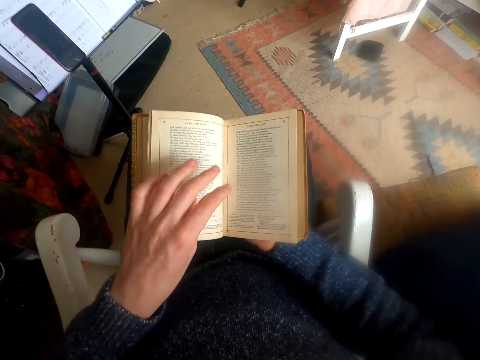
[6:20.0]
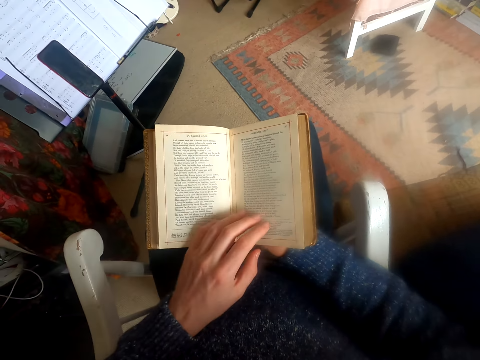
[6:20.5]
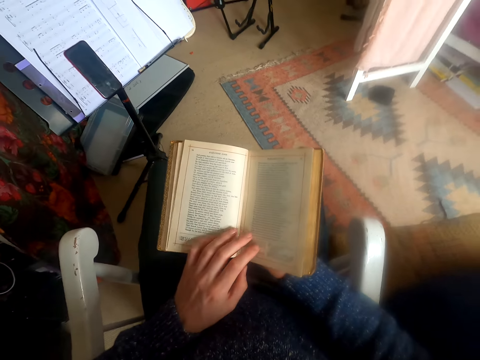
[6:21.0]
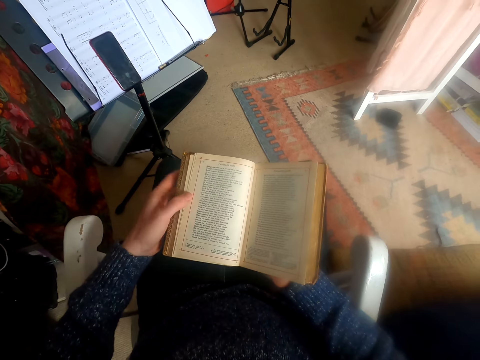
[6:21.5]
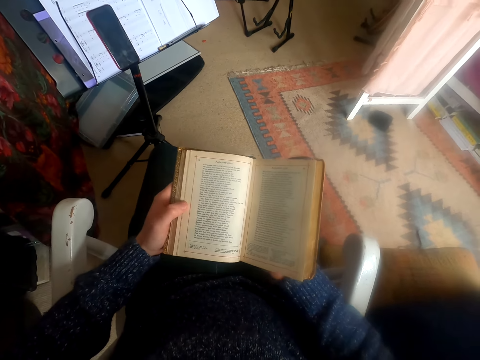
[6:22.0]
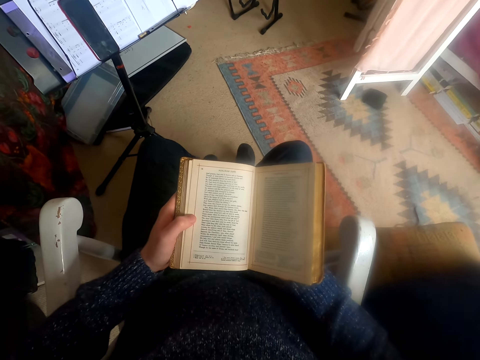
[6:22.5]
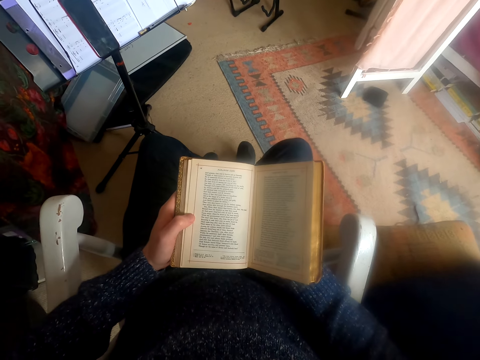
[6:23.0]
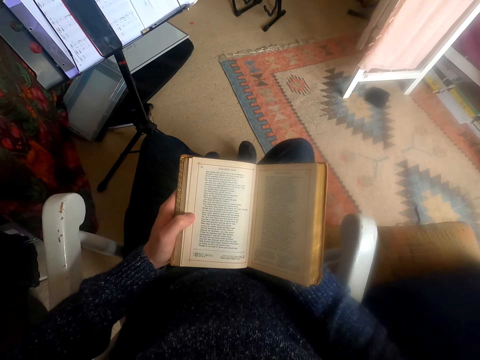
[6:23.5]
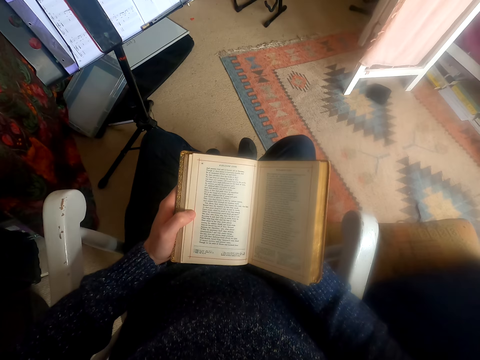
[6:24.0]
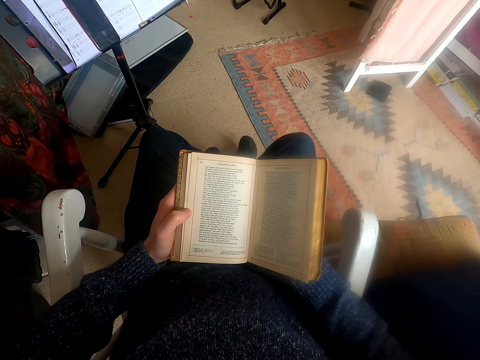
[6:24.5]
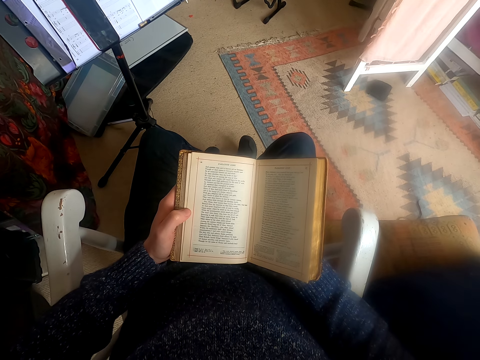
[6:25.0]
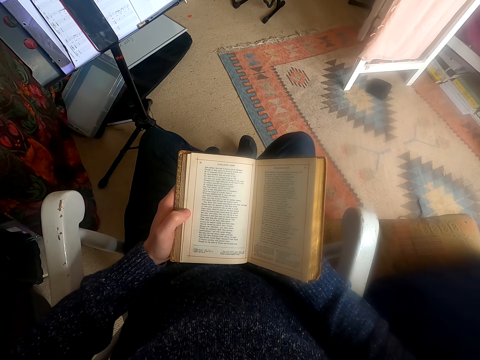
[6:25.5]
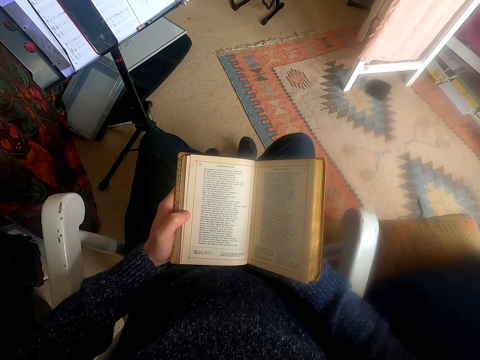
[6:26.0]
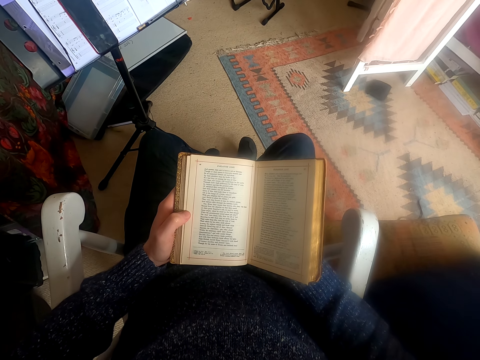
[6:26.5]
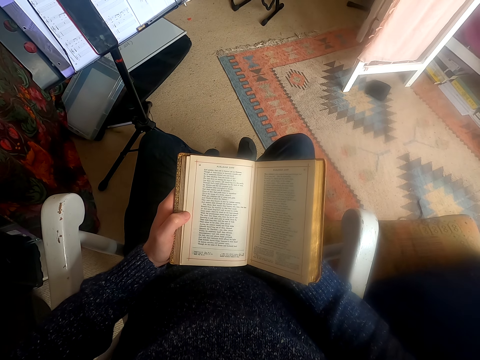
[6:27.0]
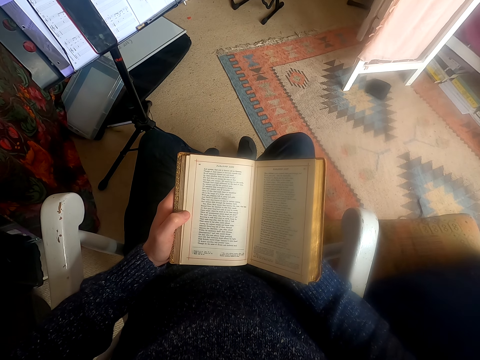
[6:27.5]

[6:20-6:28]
The camera wearer flips the page of a book. They read the book.

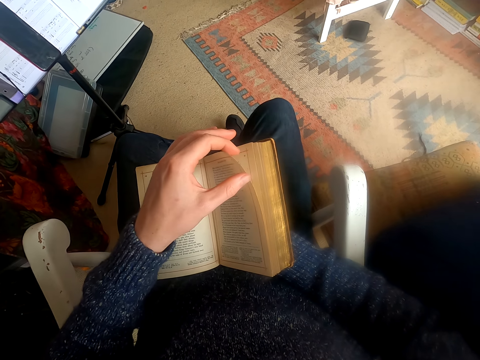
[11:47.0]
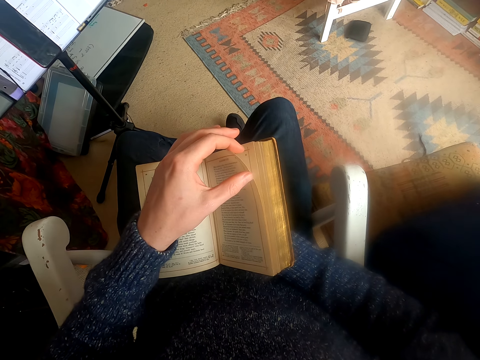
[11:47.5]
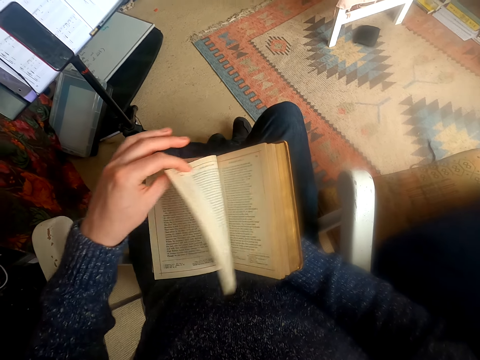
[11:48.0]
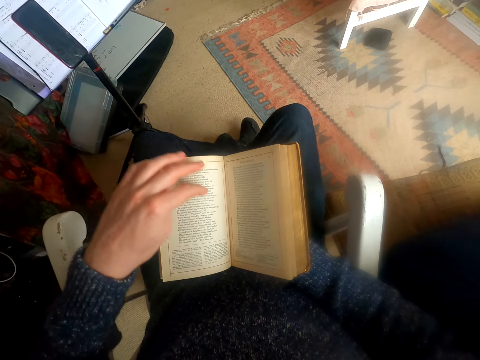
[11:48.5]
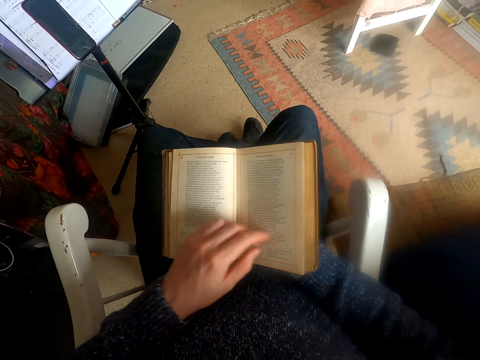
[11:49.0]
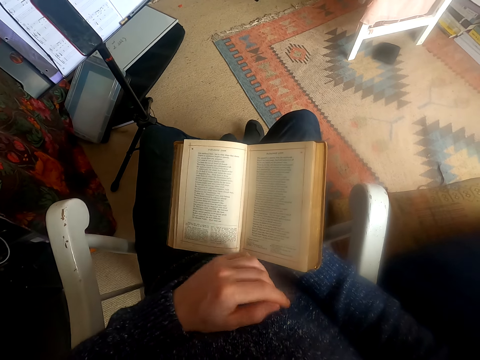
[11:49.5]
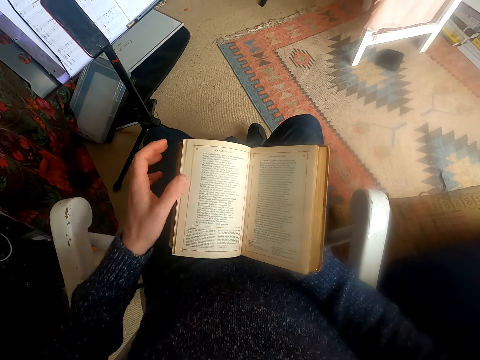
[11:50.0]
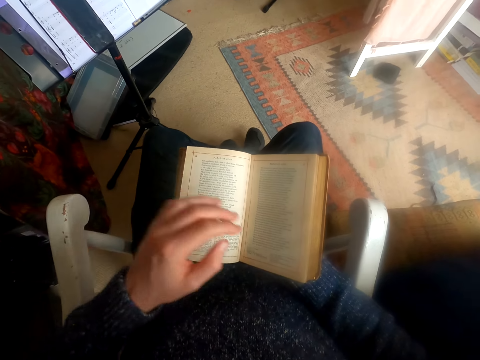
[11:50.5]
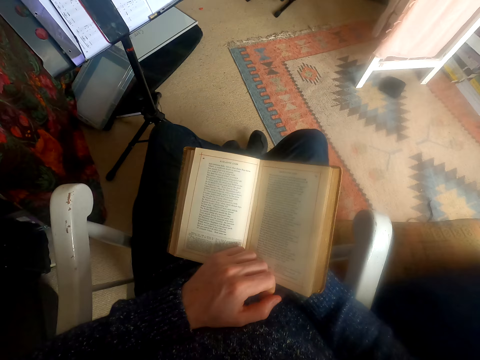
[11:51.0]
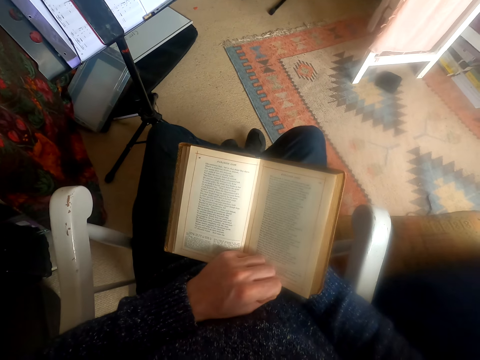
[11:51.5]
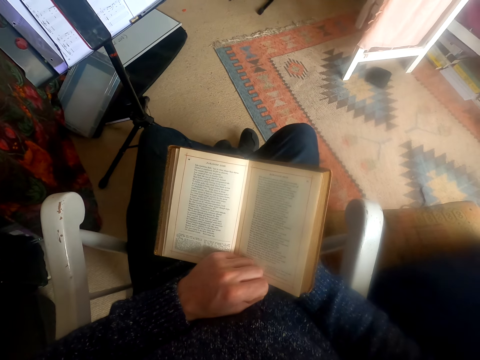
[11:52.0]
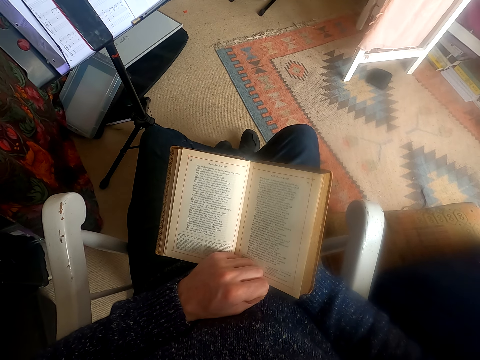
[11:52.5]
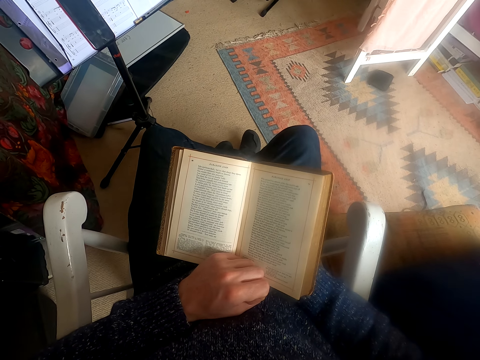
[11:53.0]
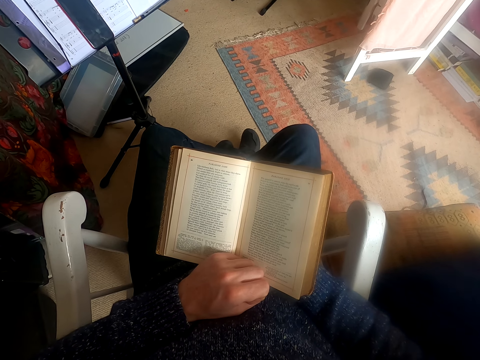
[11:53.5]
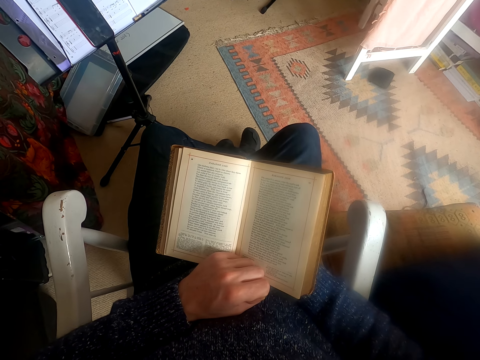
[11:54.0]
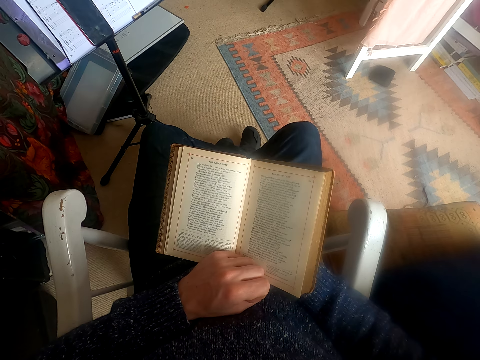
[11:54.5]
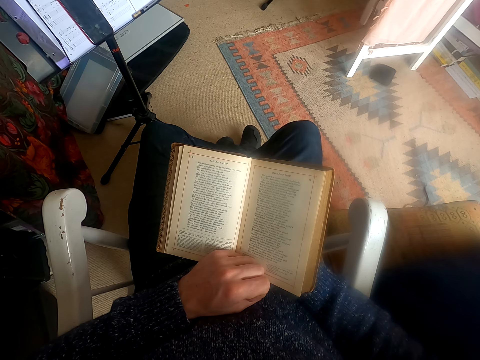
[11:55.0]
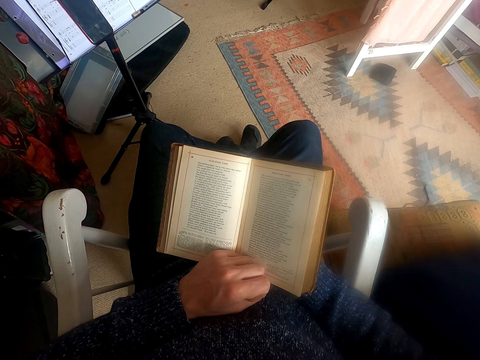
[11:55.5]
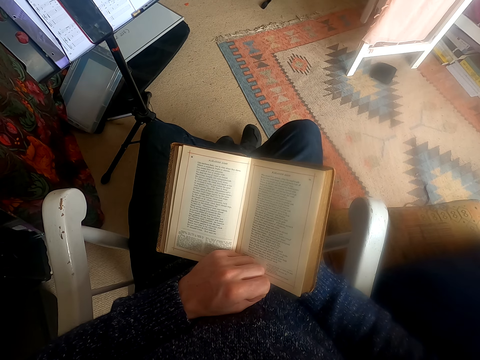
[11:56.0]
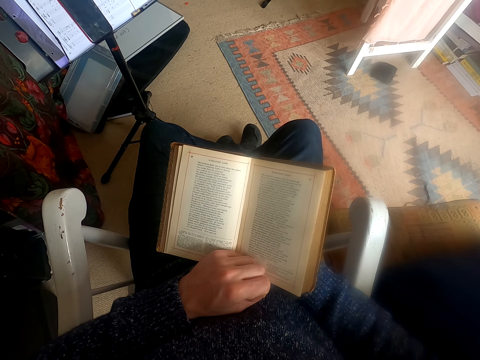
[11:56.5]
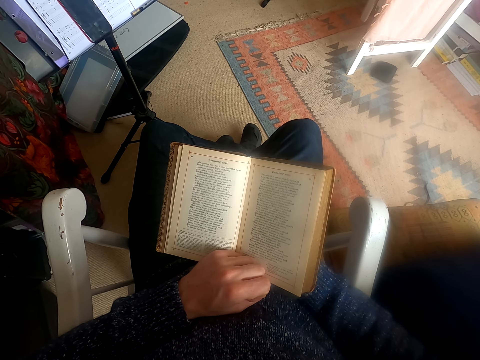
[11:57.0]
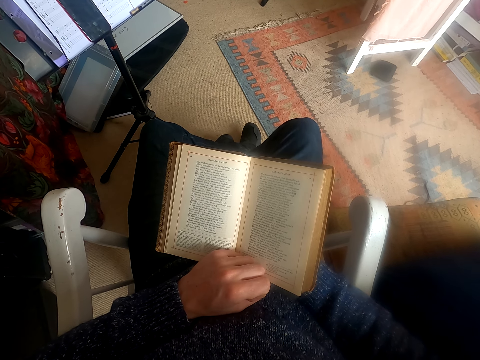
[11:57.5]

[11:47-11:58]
The camera wearer flips a page of the book. He moves his left hand. He reads the book.

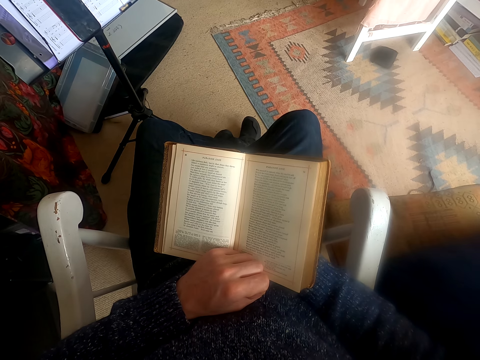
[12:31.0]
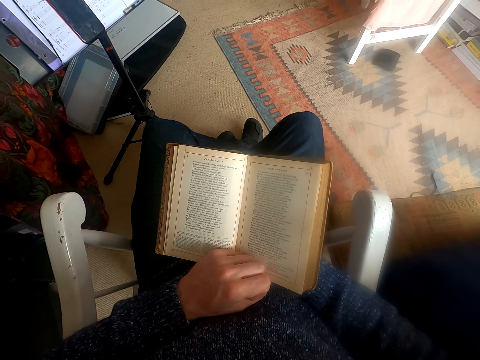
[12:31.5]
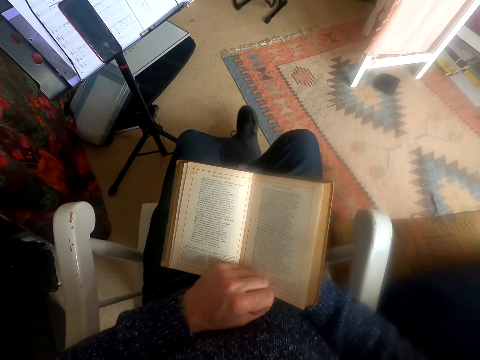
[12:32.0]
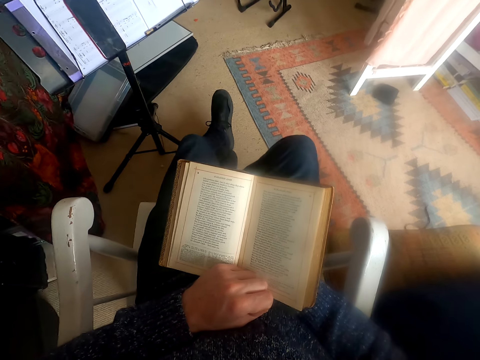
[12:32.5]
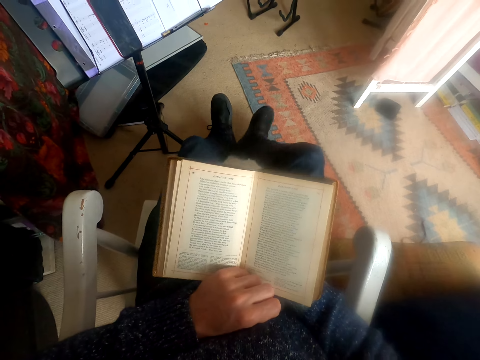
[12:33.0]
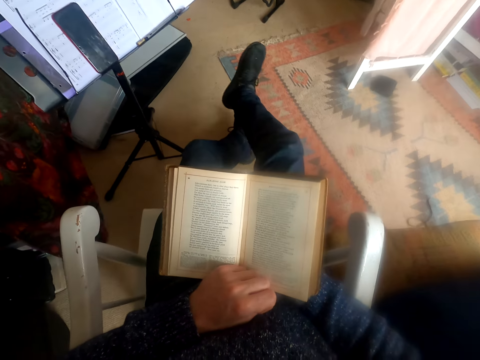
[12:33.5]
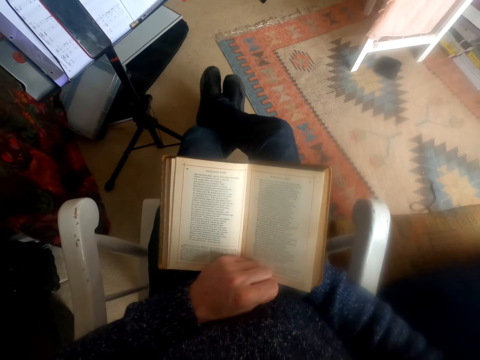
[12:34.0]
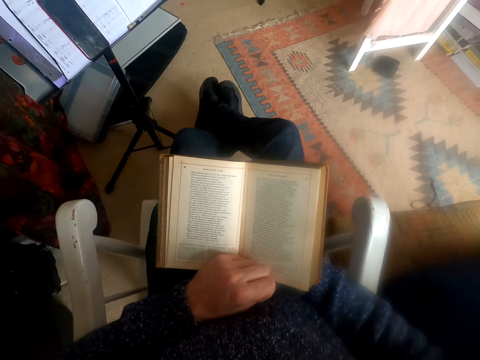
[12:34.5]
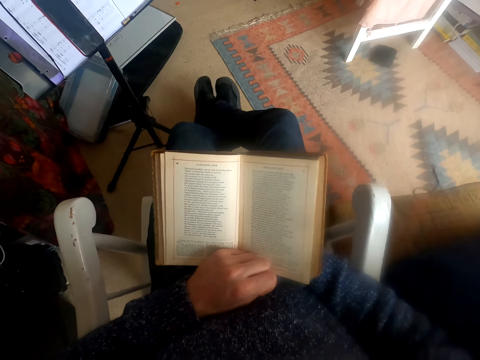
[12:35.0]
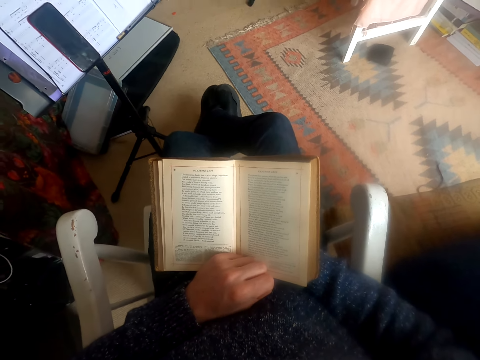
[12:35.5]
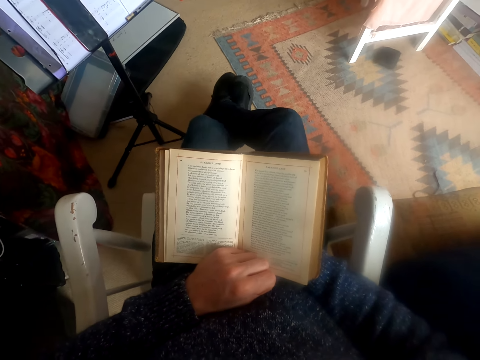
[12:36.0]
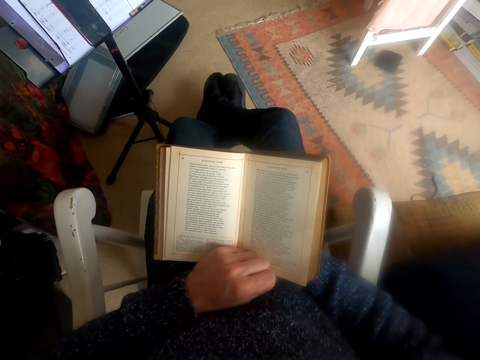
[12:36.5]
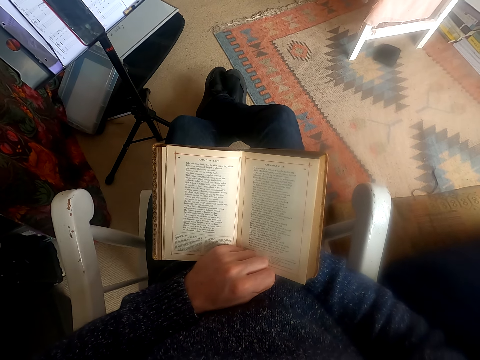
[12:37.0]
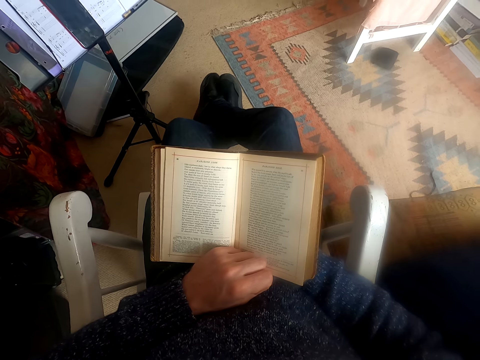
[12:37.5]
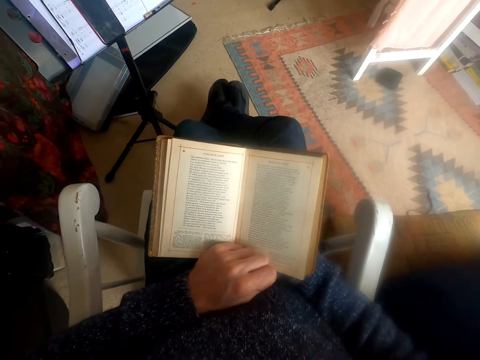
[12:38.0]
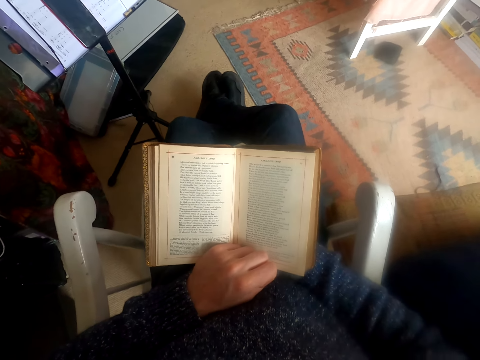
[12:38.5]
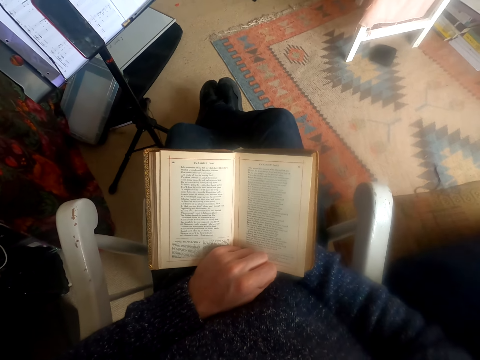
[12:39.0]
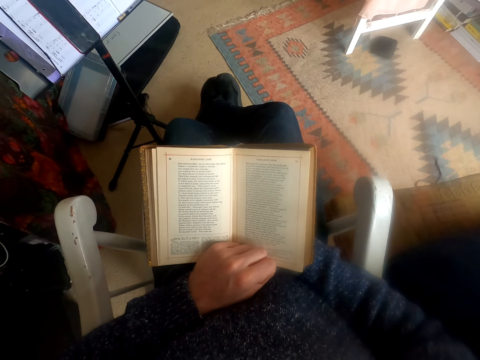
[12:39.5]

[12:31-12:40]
The camera wearer stretches his legs. He adjusts his legs. He reads a book.
